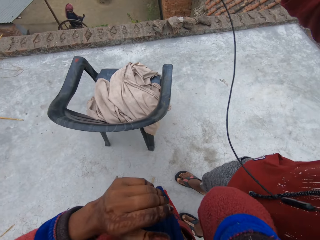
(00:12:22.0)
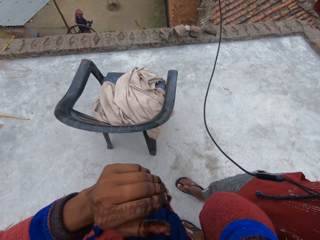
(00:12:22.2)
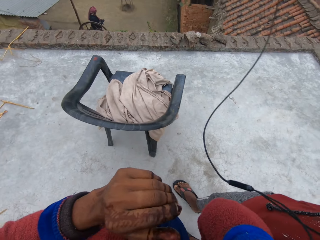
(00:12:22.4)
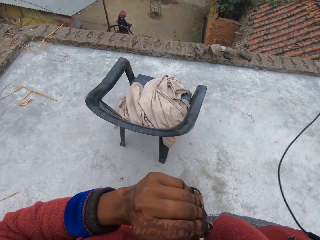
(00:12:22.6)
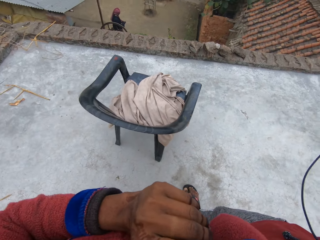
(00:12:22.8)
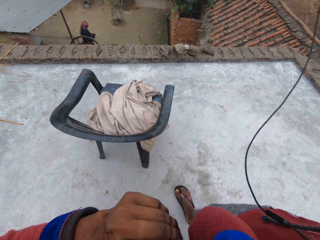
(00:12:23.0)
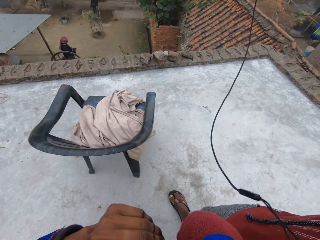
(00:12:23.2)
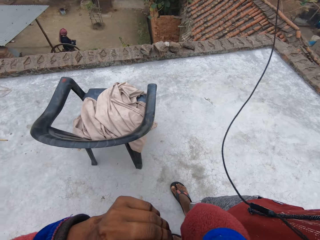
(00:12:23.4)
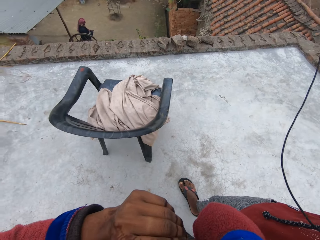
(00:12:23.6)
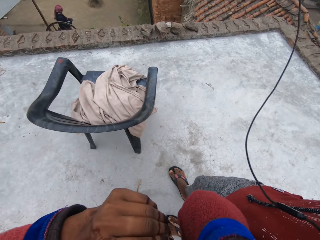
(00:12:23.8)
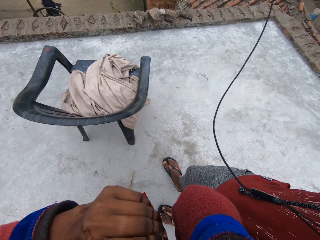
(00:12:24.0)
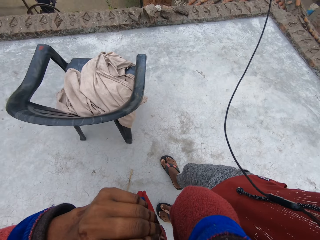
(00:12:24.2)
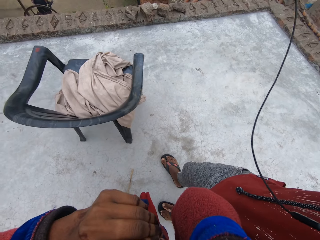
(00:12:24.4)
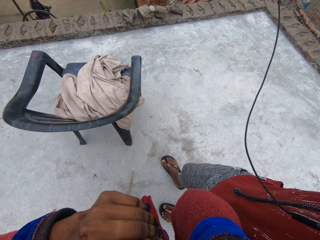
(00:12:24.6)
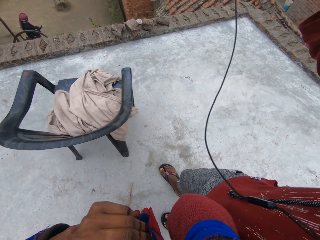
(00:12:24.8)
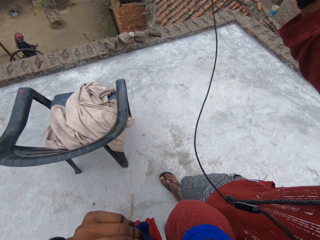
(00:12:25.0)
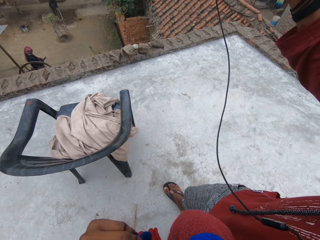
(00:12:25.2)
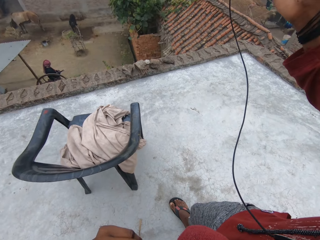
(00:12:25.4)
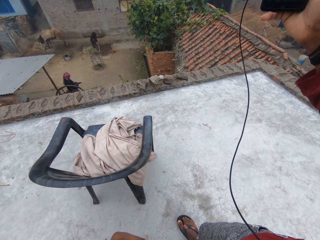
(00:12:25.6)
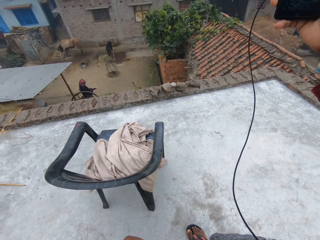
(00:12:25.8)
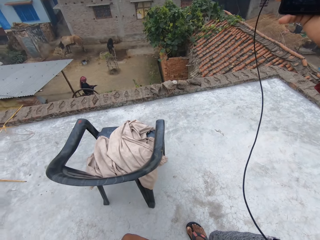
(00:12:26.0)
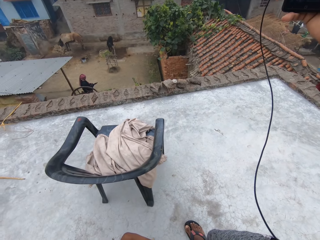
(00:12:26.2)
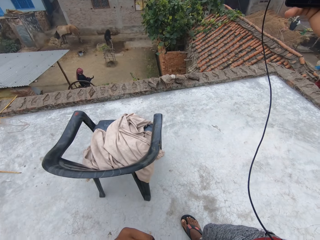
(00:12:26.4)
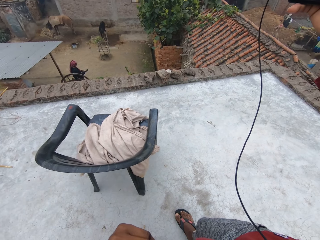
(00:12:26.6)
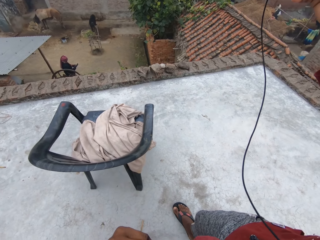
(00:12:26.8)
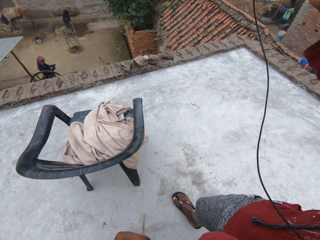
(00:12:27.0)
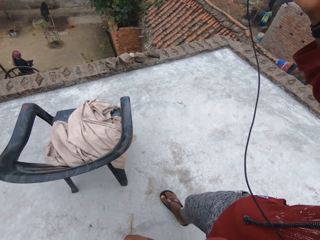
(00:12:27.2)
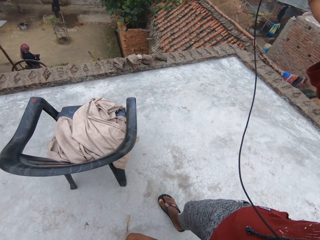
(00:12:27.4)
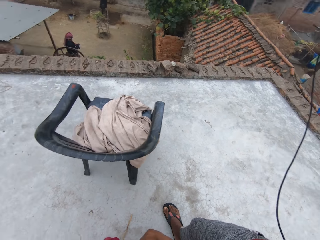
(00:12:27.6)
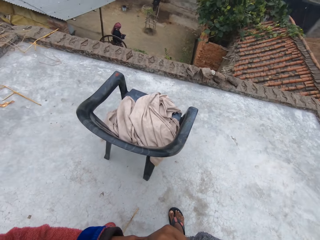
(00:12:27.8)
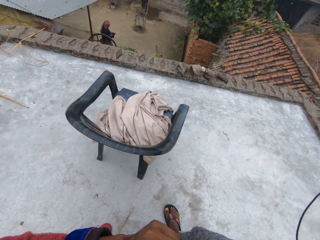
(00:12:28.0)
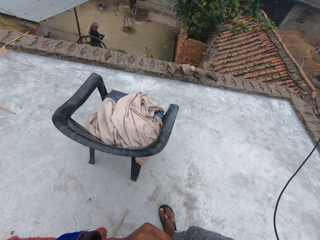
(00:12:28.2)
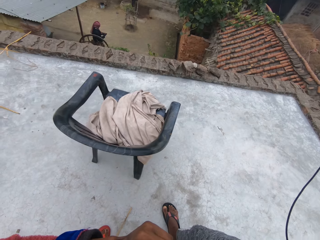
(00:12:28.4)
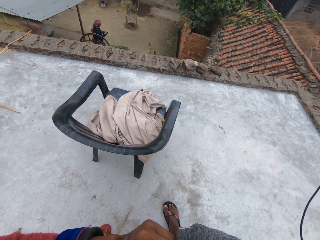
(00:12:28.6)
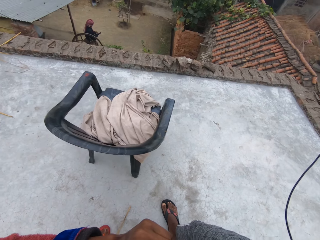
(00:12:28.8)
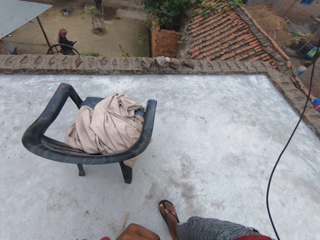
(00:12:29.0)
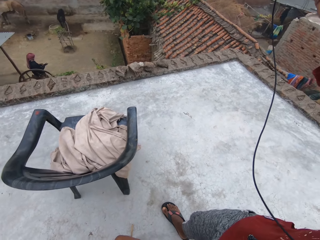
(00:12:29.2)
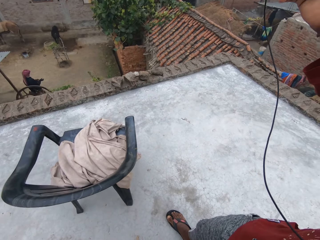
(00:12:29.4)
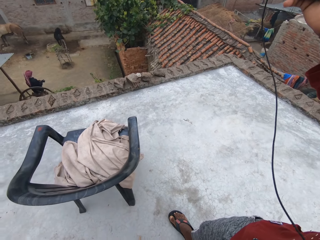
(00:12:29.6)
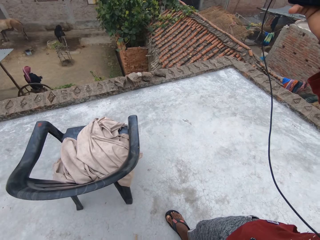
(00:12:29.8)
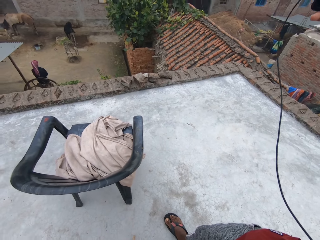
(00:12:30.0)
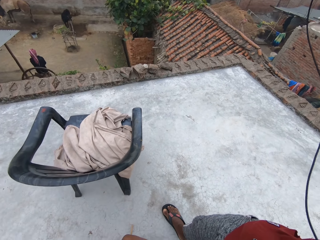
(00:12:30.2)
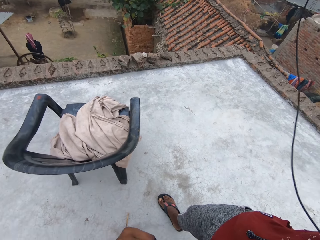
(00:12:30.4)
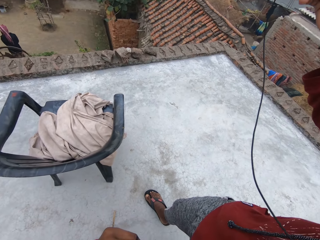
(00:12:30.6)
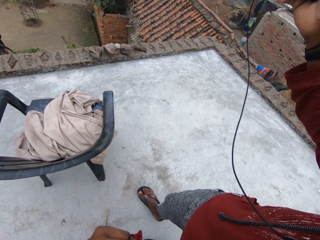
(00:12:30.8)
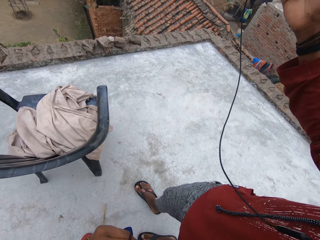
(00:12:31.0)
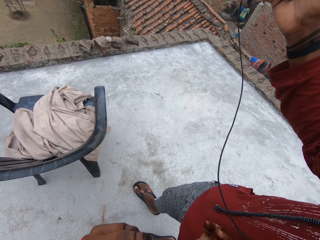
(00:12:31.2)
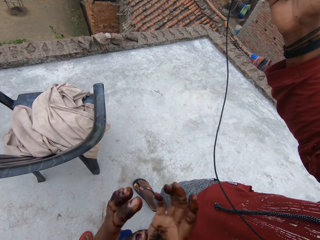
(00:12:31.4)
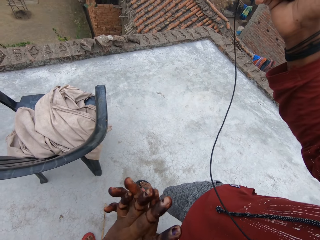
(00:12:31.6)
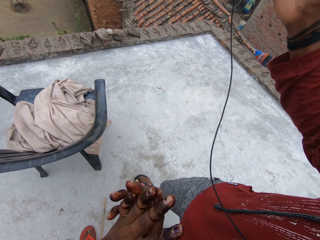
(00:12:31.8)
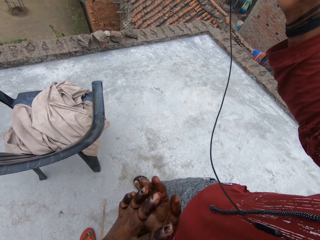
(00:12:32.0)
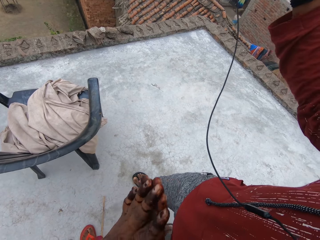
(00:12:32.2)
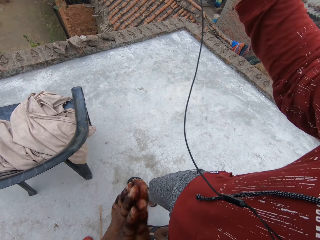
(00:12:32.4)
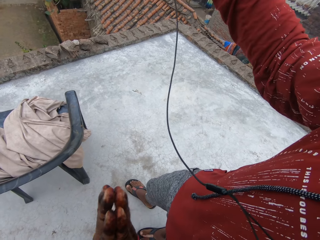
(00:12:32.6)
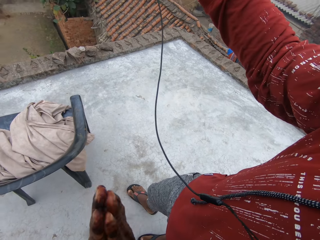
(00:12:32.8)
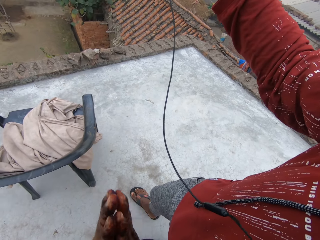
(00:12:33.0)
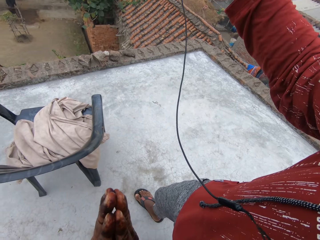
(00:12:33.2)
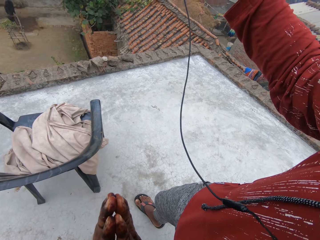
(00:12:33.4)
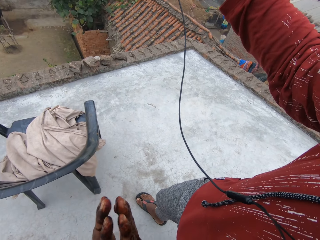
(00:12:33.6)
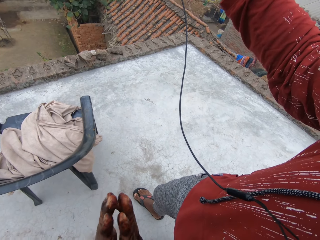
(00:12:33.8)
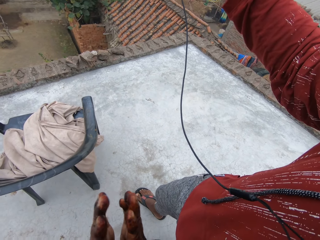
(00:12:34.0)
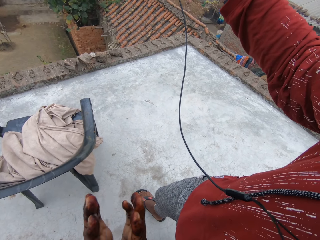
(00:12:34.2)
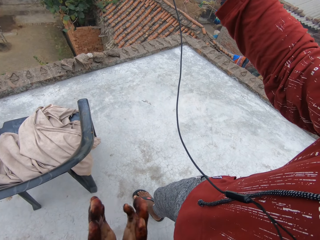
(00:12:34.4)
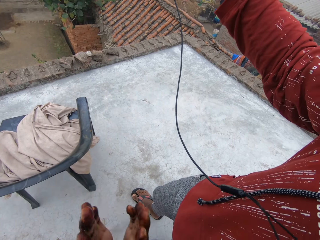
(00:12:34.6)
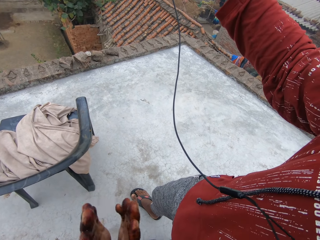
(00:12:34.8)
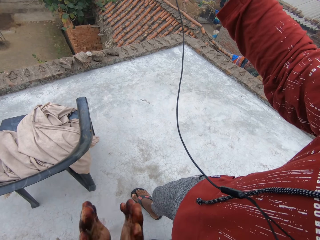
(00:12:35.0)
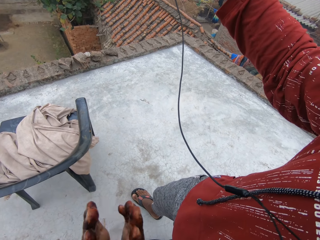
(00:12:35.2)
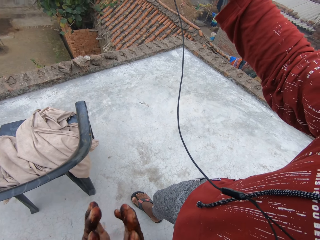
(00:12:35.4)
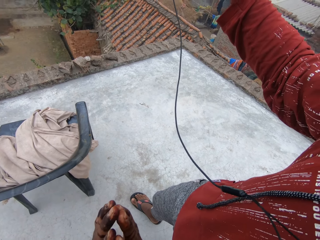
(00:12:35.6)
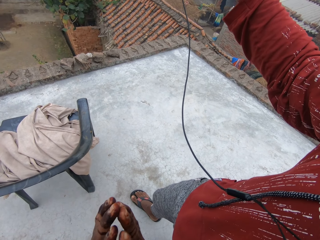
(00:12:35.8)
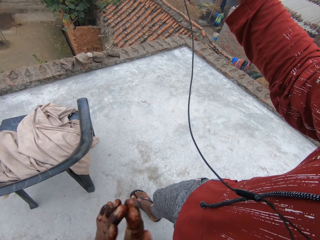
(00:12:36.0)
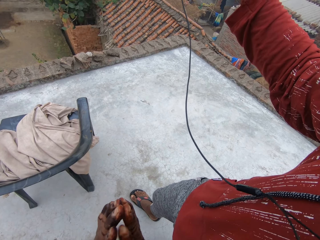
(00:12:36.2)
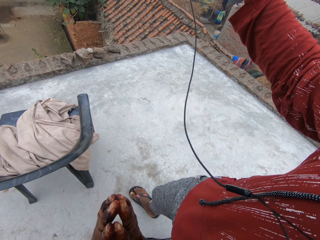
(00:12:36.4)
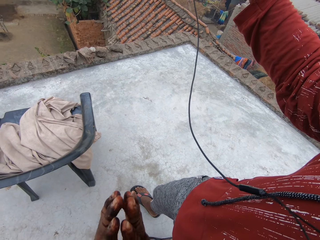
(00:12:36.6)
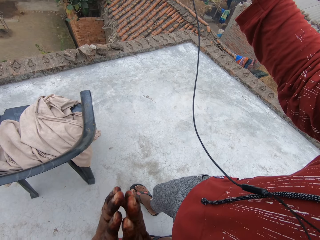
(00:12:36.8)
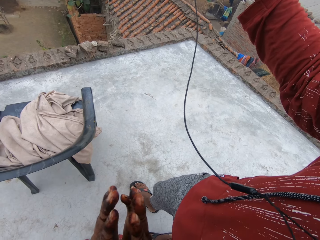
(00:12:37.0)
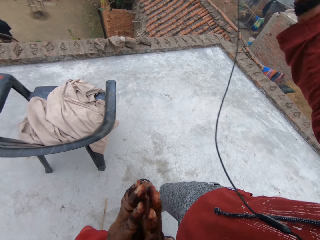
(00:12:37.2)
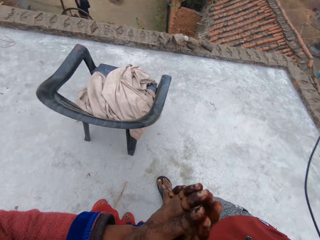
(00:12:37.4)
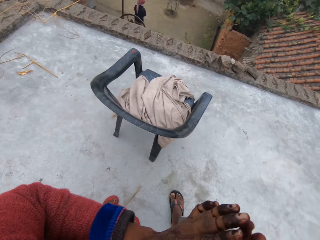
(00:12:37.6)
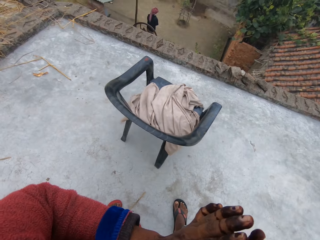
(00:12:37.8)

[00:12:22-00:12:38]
The camera wearer takes some photographs with a man. The man holds a phone up. The camera wearer claps their hand.

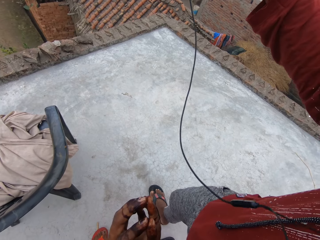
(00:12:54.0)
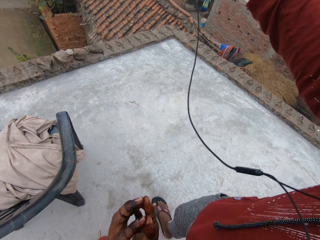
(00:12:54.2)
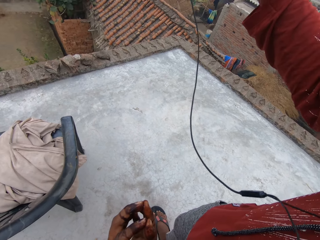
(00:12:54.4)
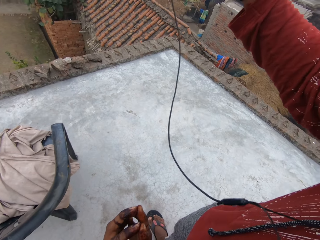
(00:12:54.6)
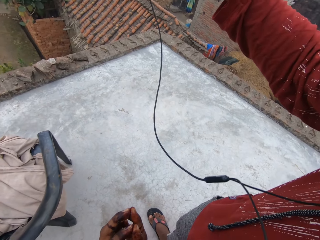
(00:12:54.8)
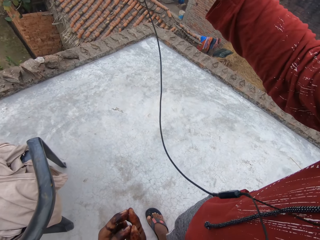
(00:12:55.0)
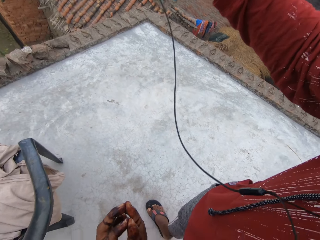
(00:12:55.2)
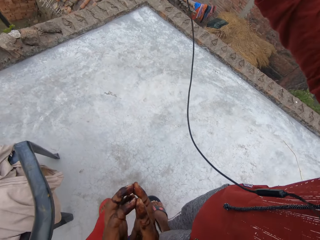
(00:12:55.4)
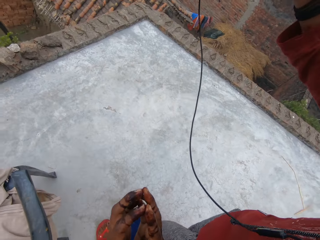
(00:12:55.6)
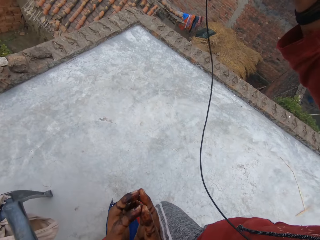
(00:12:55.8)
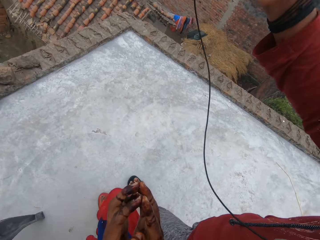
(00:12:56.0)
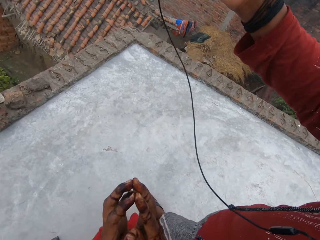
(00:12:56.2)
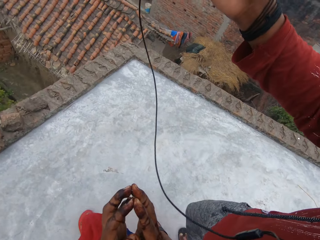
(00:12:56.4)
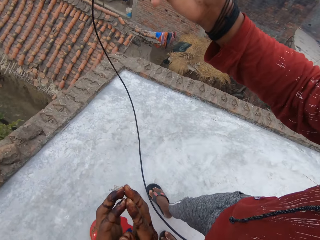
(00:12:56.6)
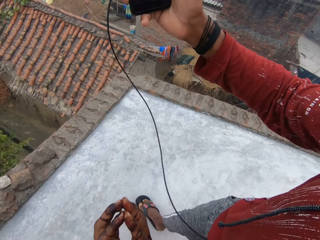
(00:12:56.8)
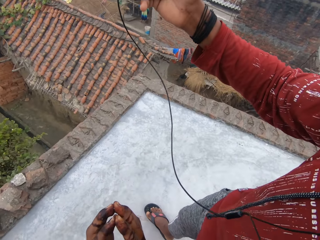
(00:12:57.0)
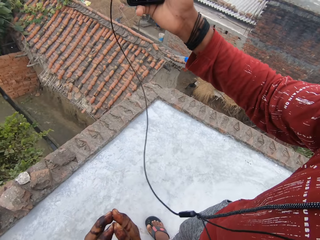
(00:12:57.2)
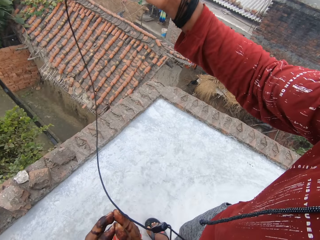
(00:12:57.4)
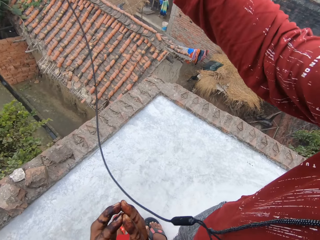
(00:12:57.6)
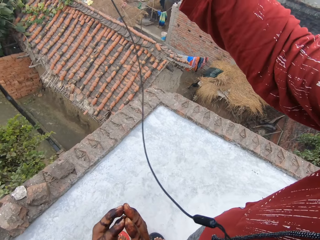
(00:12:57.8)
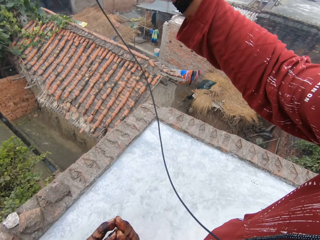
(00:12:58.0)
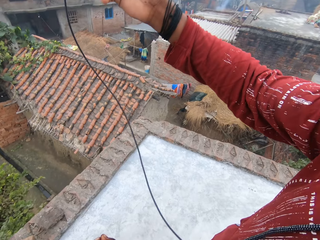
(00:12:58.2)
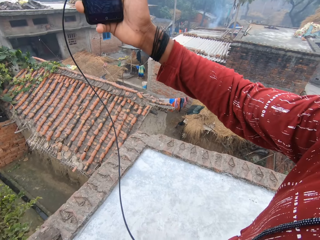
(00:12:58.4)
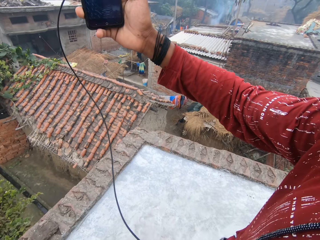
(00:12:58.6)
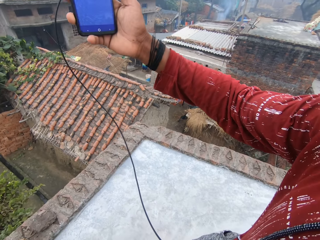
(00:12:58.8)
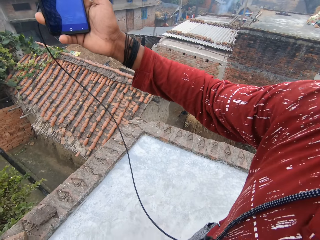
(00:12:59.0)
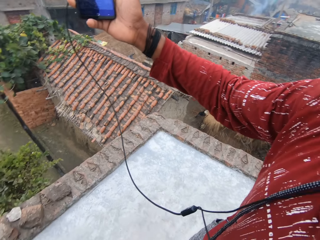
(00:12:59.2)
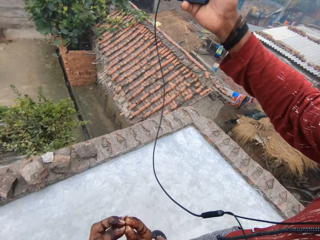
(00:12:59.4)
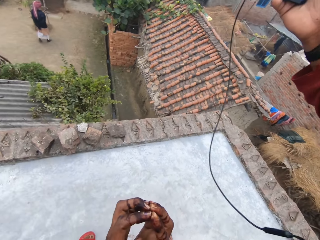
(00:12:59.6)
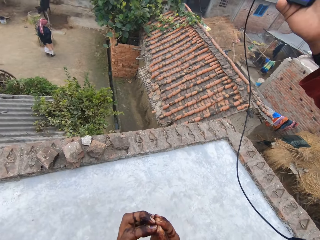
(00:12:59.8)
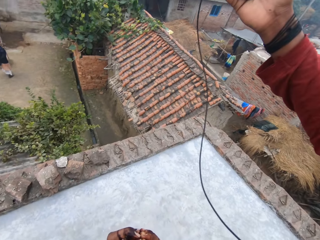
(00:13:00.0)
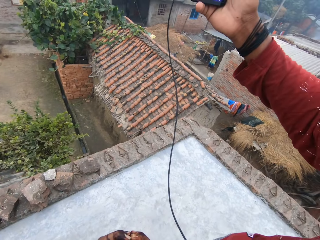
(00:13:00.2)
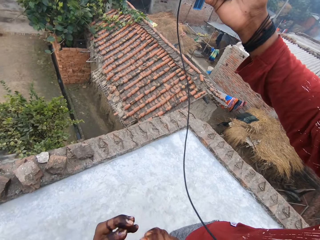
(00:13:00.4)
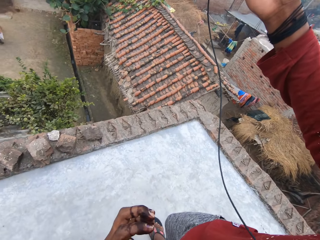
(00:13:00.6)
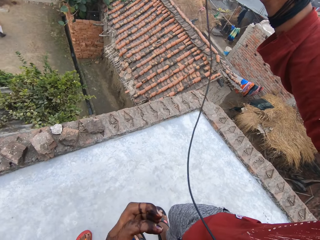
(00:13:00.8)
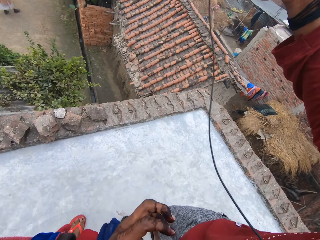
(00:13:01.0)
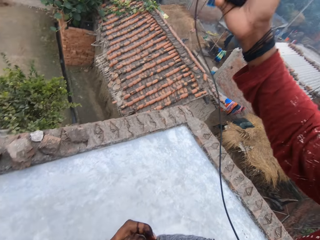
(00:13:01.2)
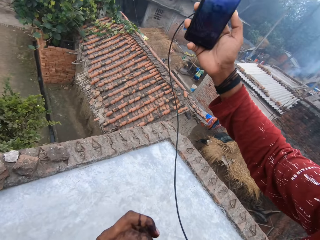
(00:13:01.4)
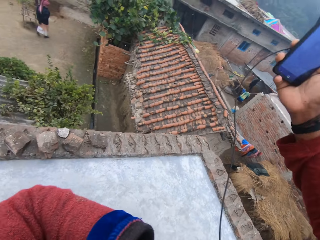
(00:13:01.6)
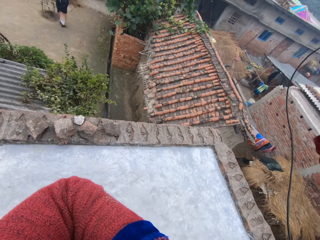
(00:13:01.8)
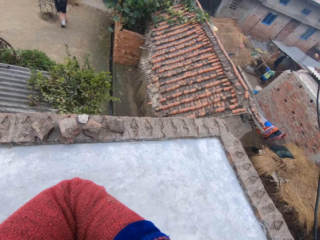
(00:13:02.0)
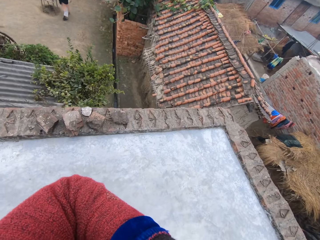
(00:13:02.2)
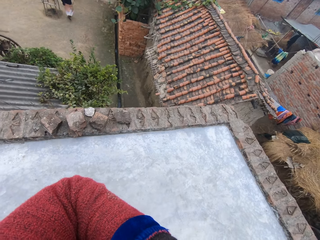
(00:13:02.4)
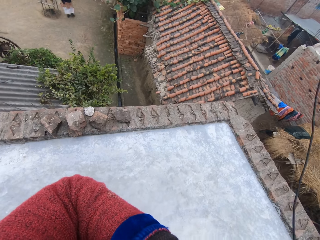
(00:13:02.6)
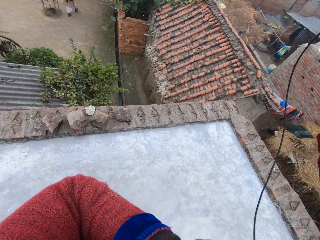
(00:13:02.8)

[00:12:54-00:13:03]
The camera wearer moves some steps with a man. The man walks. The camera wearer takes some more photographs with the man. The man holds a phone up.
